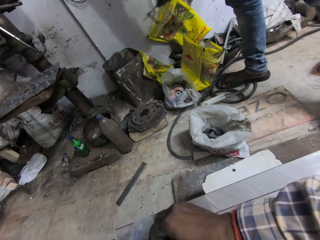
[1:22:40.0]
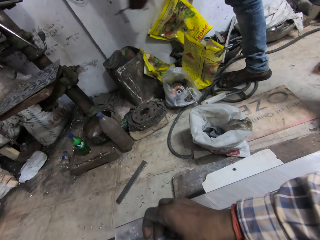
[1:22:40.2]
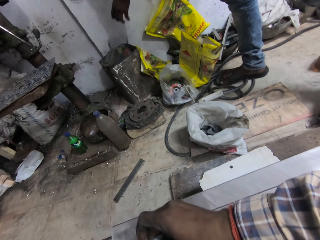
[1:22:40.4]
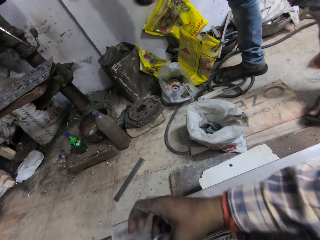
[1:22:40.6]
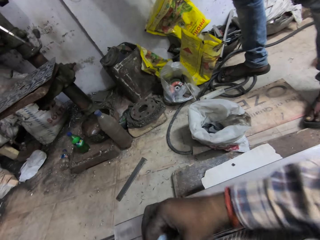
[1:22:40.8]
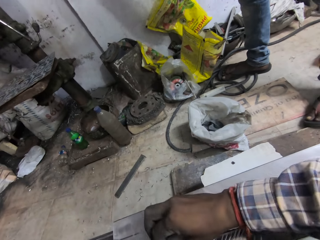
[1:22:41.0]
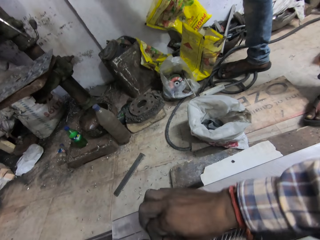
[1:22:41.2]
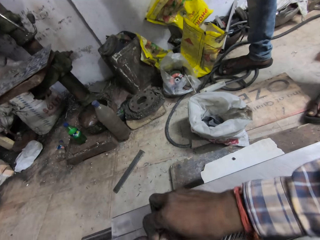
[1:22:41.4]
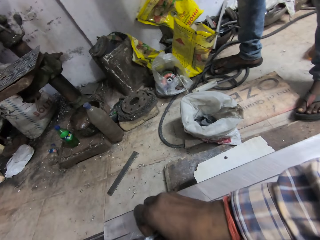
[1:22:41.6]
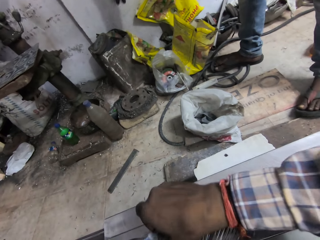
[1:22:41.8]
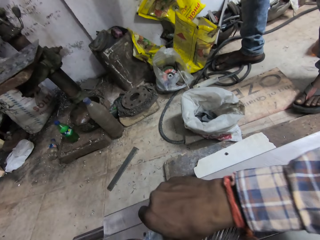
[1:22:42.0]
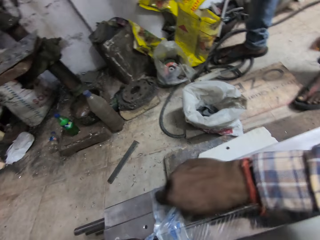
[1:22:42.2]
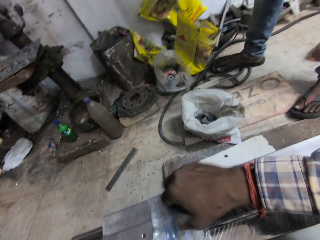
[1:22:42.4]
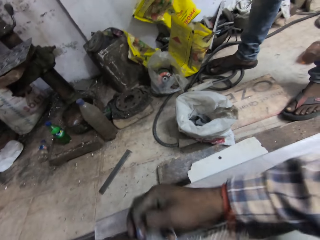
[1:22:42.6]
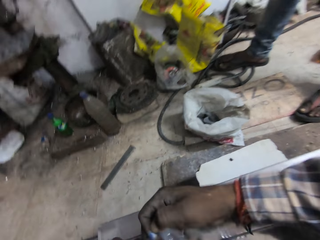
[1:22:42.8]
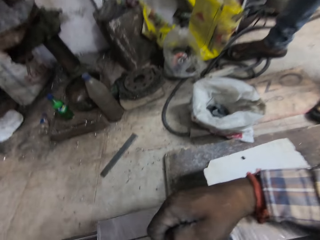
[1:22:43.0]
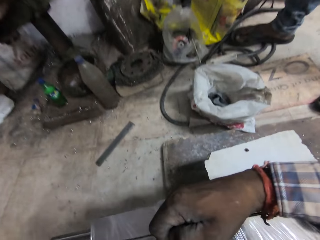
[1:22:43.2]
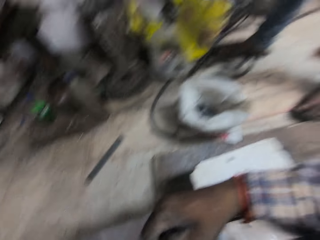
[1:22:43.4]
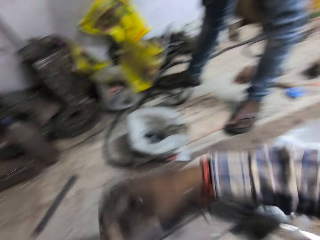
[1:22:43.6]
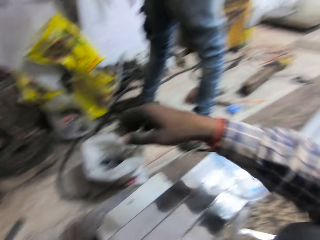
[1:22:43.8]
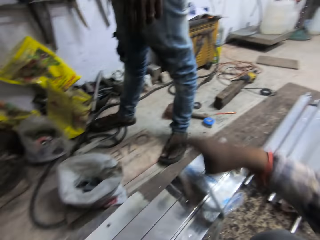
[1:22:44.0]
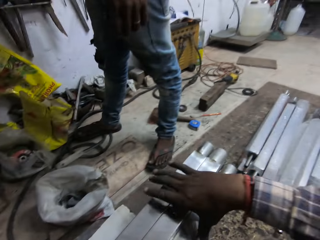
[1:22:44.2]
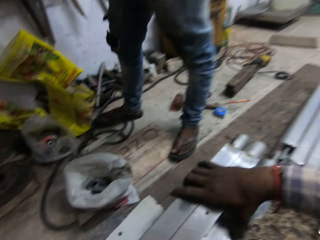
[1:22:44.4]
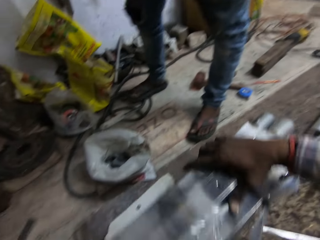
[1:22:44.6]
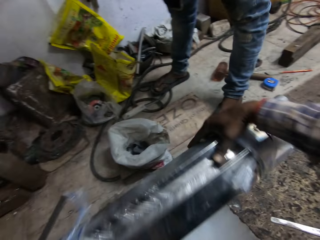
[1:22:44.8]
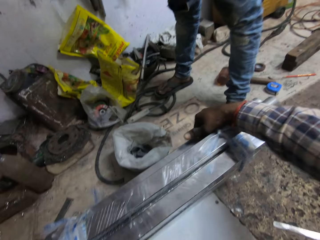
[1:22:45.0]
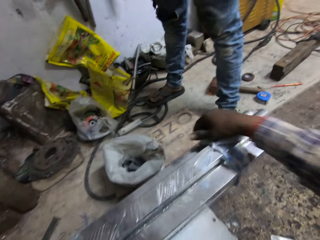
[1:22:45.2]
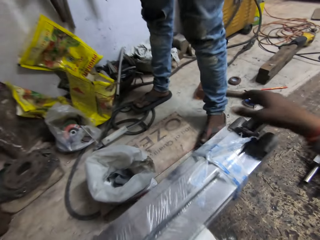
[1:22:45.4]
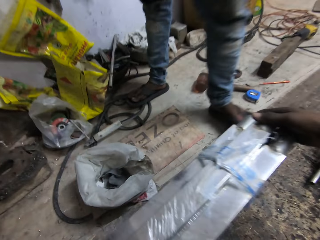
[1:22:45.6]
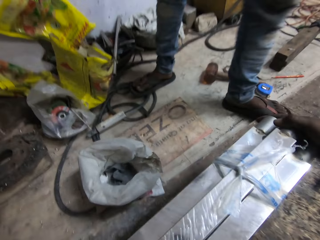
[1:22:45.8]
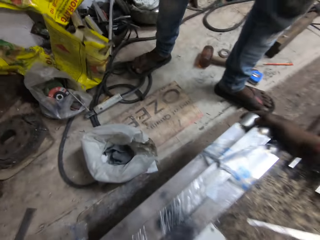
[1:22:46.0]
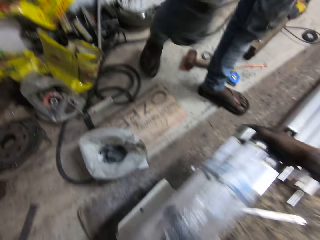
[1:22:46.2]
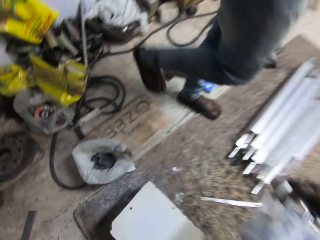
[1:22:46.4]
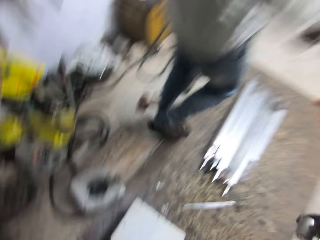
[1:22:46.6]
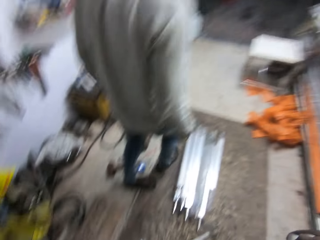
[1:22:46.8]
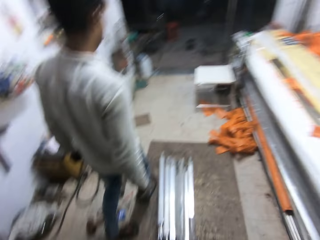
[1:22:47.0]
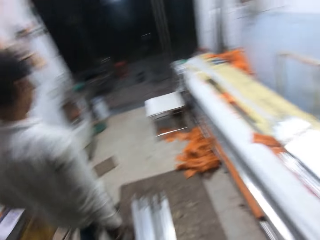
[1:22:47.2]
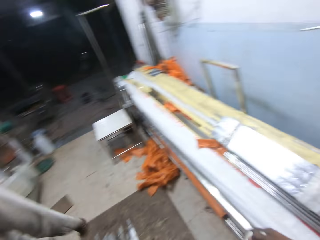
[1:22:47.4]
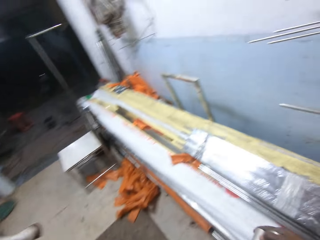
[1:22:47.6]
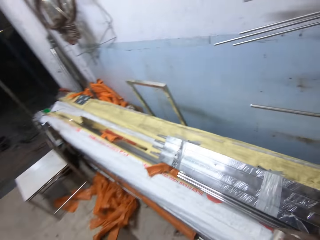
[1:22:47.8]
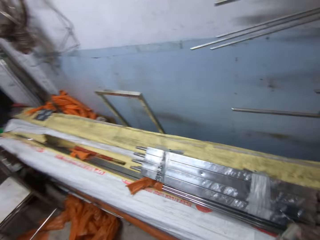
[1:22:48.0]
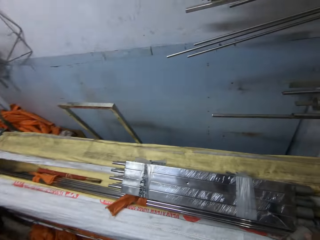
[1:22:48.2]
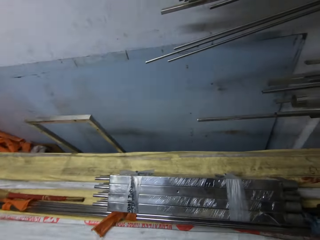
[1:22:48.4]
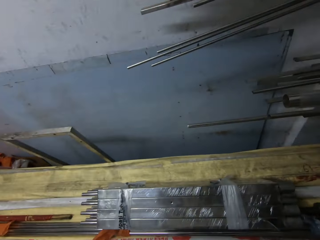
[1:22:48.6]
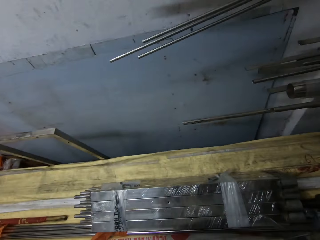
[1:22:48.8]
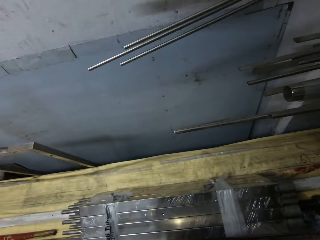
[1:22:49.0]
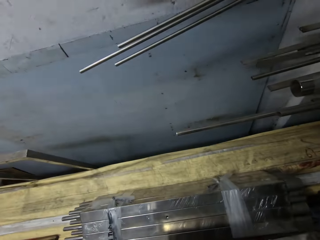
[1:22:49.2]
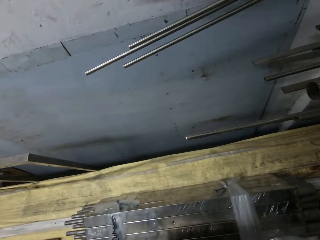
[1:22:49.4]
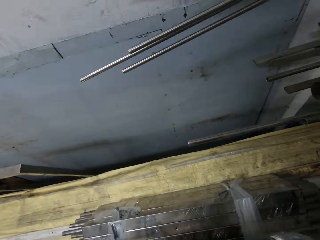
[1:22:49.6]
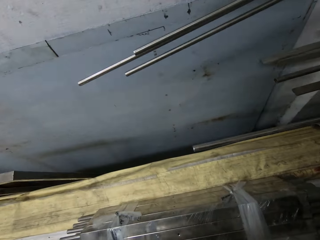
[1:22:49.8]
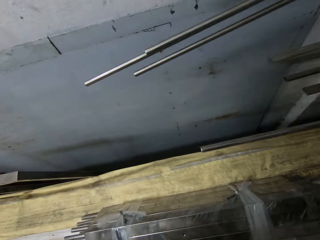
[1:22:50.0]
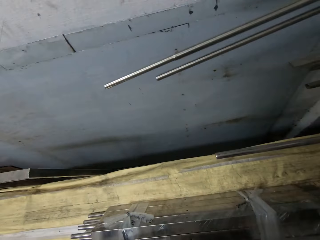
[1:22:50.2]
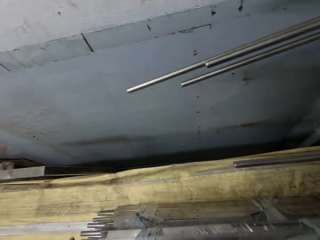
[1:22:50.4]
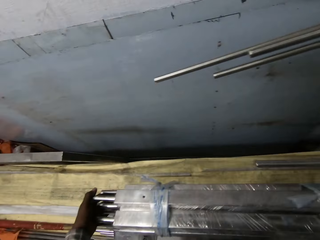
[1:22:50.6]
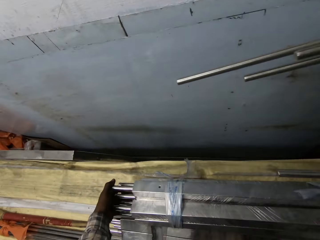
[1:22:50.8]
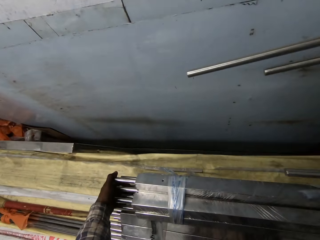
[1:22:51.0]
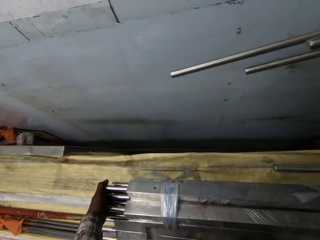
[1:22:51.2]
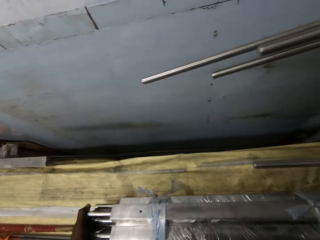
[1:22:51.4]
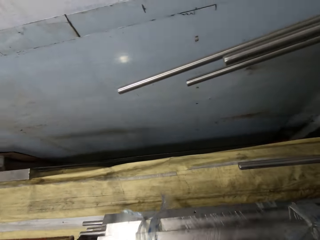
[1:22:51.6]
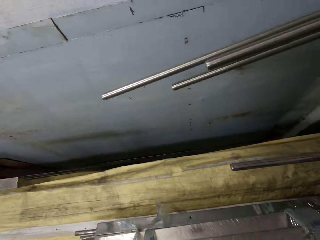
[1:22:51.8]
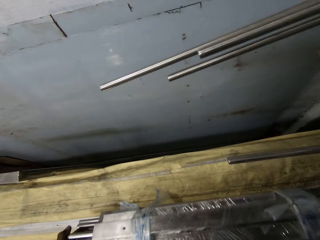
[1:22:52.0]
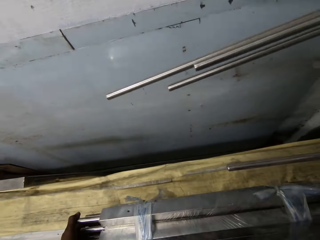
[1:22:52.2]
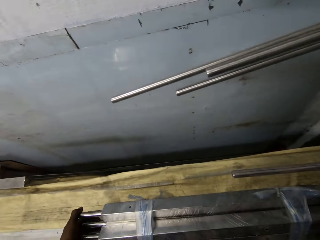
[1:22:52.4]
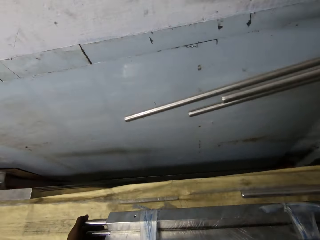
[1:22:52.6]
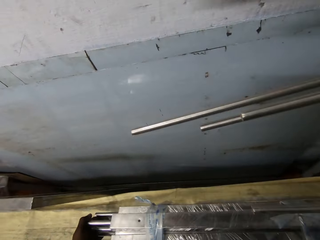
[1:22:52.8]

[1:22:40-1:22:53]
The man moves the metal to the left hand. He drops the metal into a tin with his left hand. He drops a magnet into the tin with his left hand. He walks in the room. The camera wearer picks the balusters from the stool with both hands. They carry the metal. They converse with the man. They drop the balusters on some balusters with both hands.

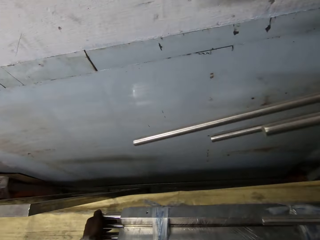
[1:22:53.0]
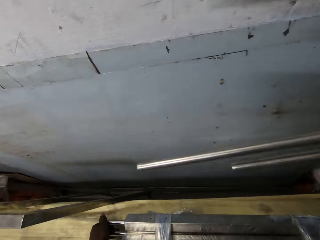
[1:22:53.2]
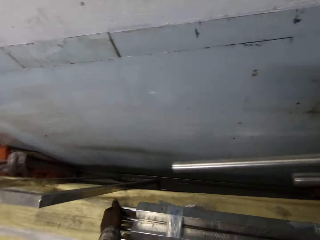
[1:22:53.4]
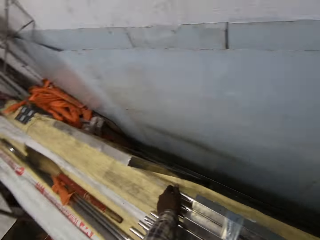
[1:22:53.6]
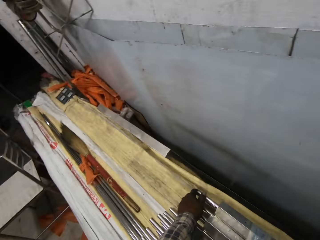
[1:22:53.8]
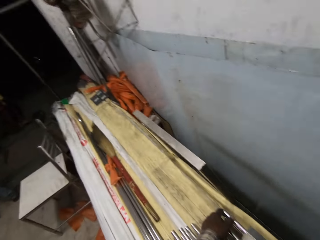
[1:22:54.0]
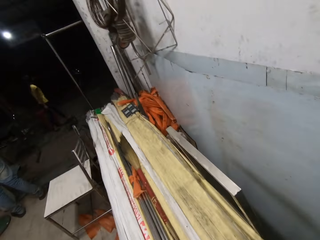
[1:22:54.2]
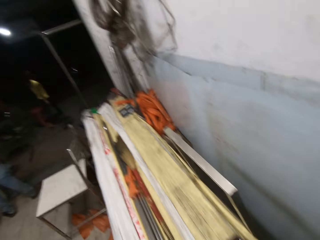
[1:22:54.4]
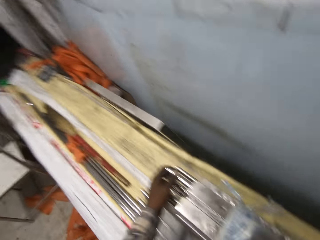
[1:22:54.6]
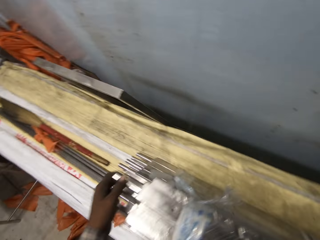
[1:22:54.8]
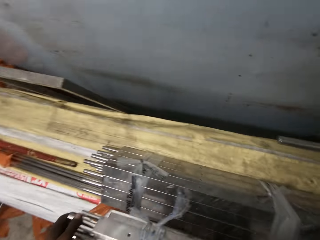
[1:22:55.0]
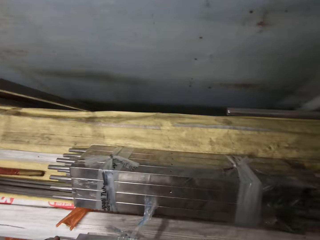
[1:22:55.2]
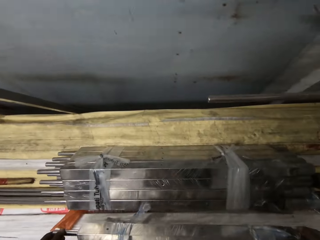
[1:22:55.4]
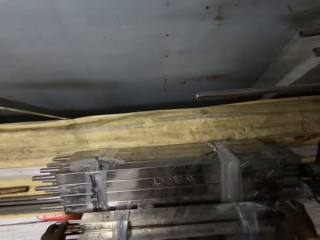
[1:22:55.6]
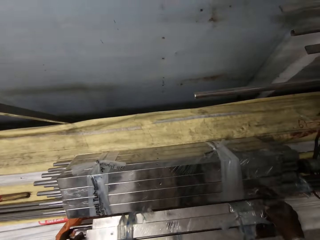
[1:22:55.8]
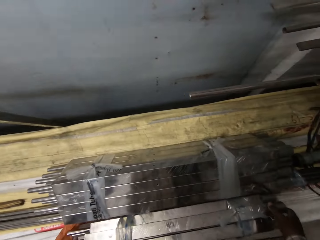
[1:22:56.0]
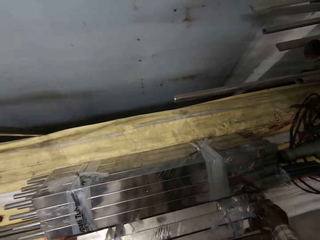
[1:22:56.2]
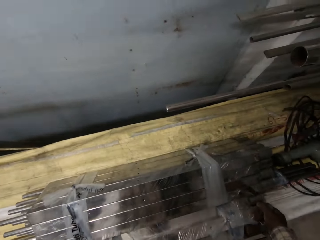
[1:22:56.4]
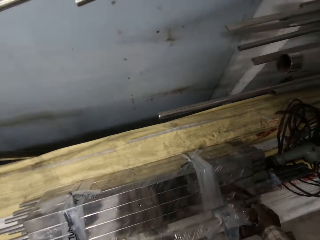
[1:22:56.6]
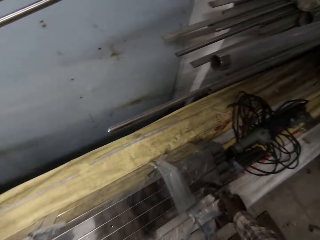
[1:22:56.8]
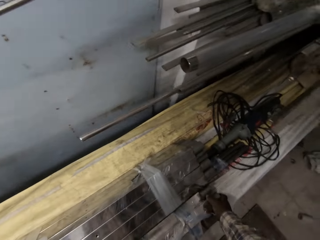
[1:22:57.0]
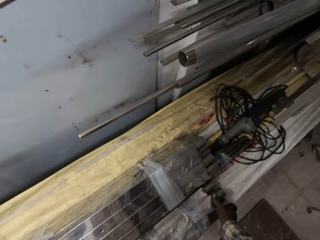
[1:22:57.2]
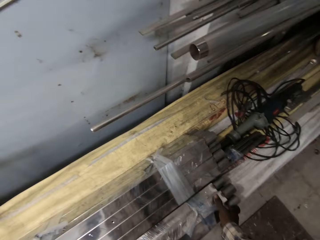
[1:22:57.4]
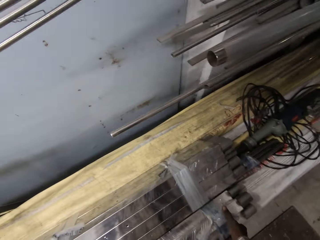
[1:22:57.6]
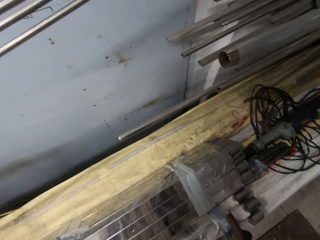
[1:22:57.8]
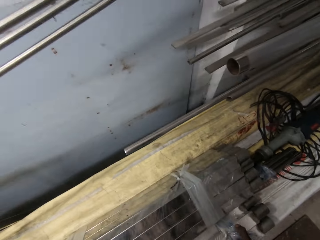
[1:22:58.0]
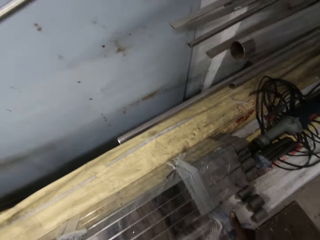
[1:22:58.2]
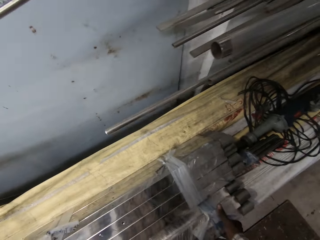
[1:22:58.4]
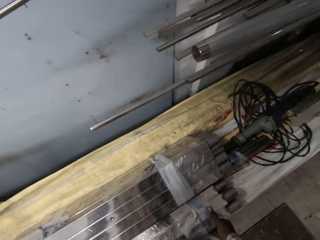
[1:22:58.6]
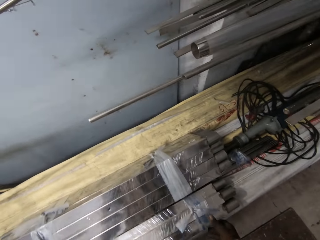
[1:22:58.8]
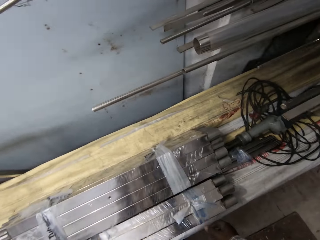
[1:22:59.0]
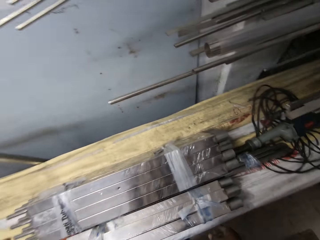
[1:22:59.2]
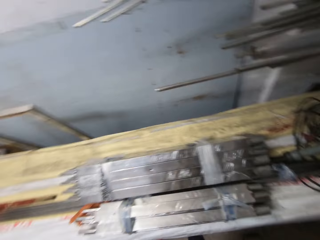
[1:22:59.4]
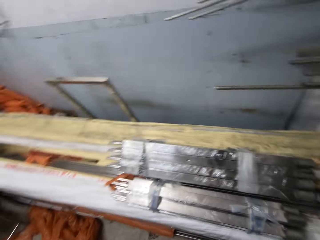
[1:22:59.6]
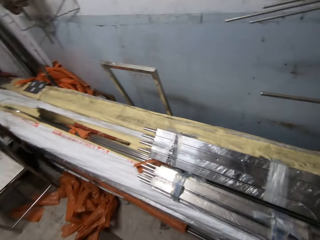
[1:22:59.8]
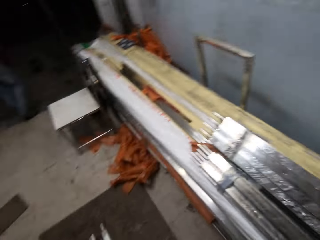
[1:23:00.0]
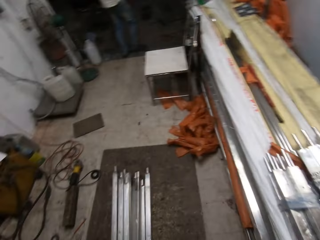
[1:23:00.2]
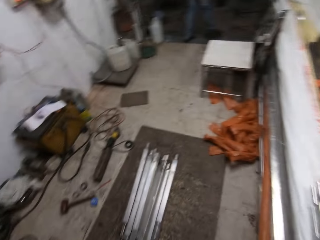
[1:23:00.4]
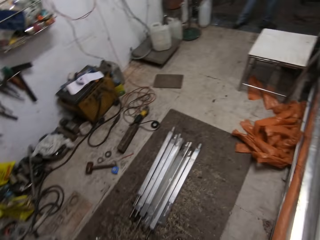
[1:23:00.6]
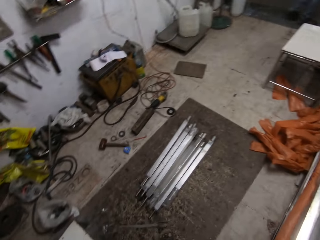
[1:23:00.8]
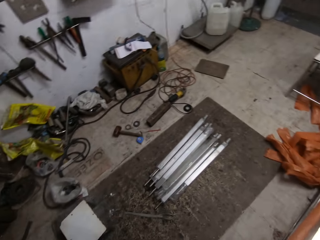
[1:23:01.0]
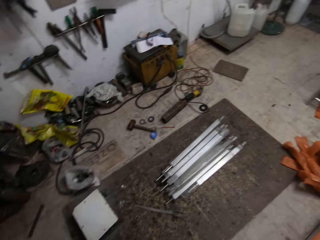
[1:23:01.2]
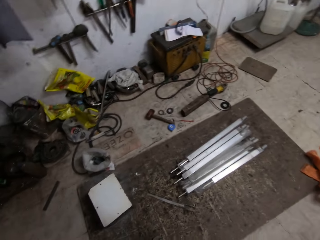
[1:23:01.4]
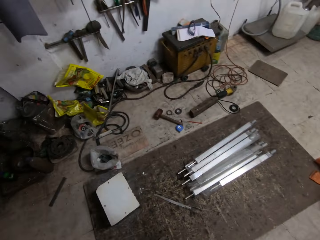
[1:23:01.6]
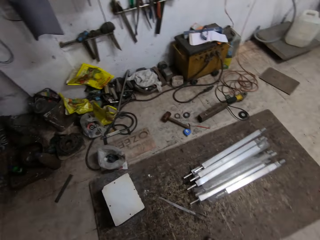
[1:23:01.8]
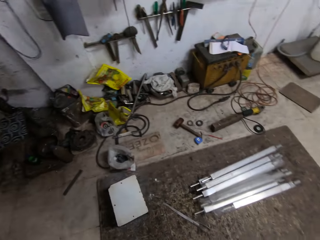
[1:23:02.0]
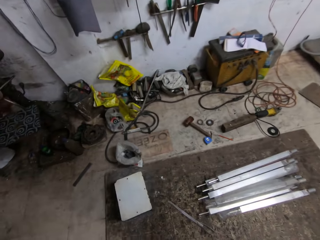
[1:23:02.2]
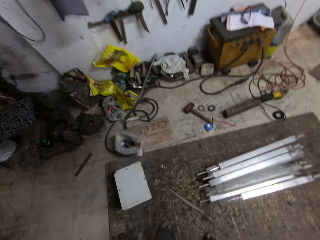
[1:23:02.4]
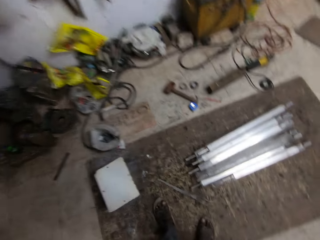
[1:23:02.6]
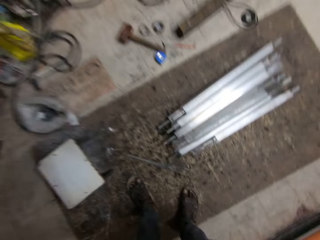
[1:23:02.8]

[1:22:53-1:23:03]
The camera wearer picks the balusters from the balusters with both hands. They drop the balusters on a bundle of balusters with both hands. They stare at the floor.
